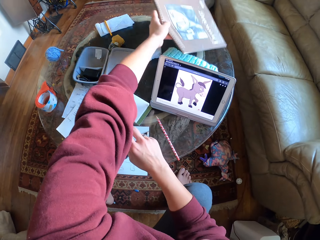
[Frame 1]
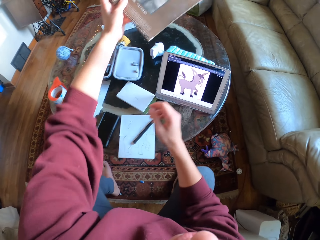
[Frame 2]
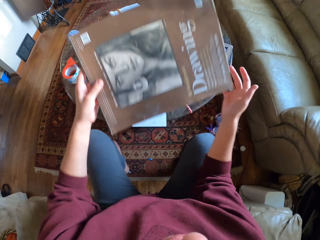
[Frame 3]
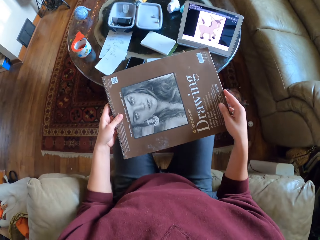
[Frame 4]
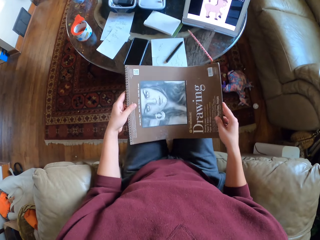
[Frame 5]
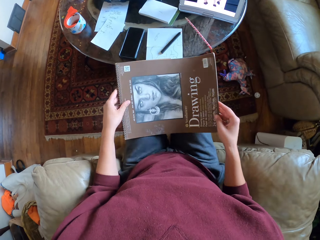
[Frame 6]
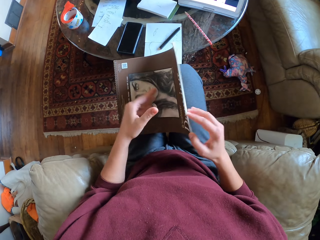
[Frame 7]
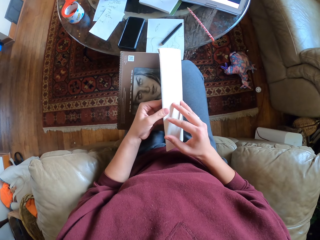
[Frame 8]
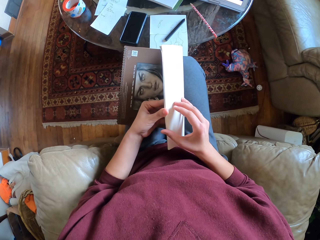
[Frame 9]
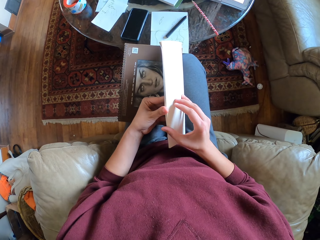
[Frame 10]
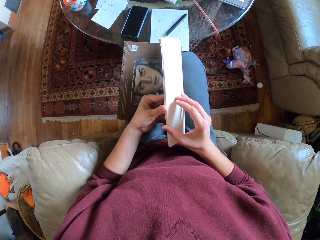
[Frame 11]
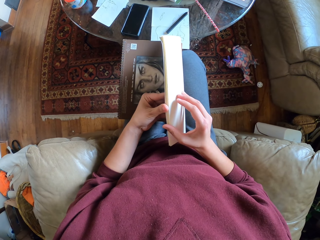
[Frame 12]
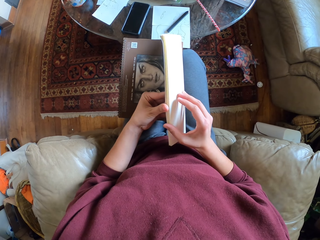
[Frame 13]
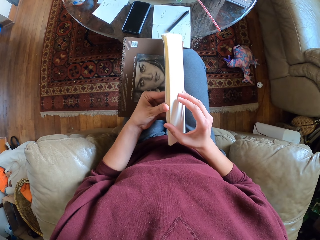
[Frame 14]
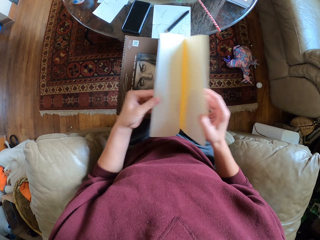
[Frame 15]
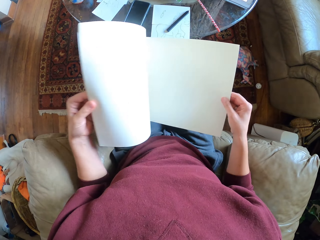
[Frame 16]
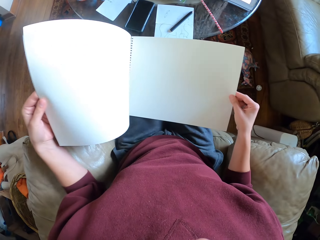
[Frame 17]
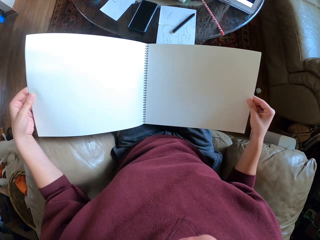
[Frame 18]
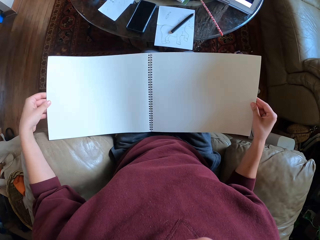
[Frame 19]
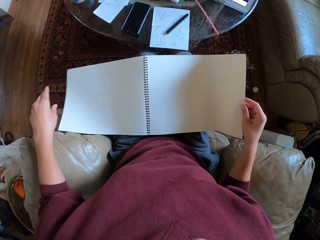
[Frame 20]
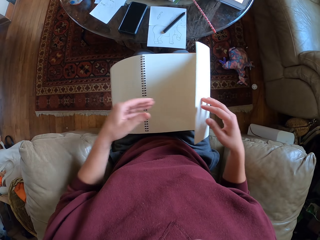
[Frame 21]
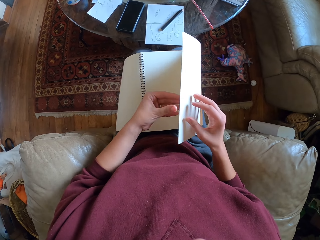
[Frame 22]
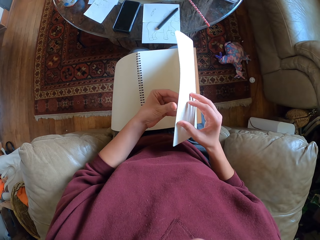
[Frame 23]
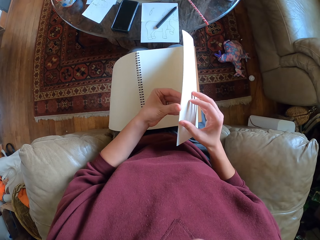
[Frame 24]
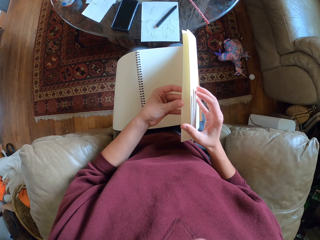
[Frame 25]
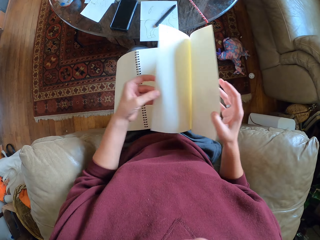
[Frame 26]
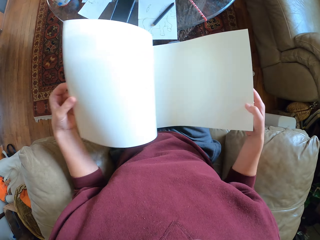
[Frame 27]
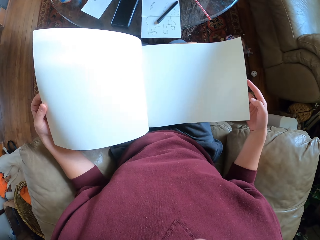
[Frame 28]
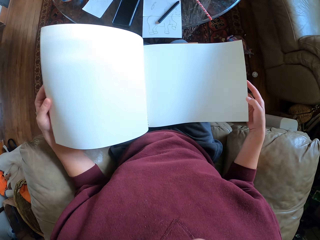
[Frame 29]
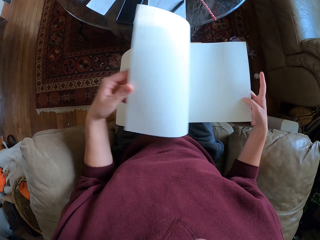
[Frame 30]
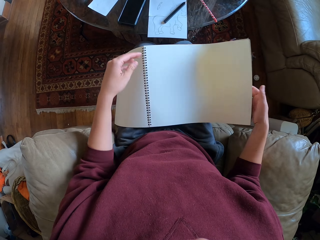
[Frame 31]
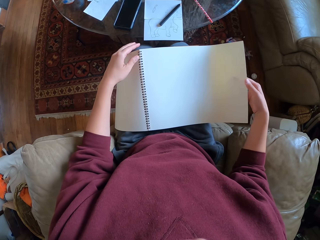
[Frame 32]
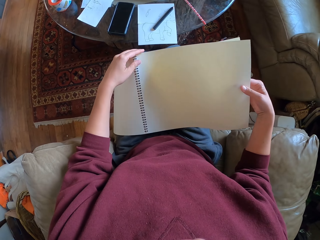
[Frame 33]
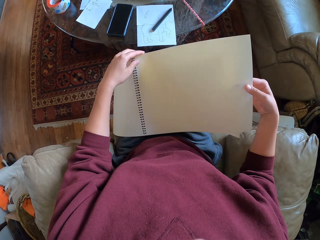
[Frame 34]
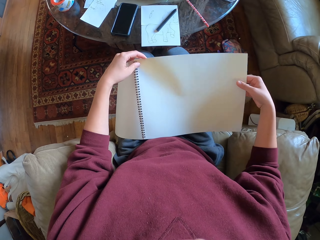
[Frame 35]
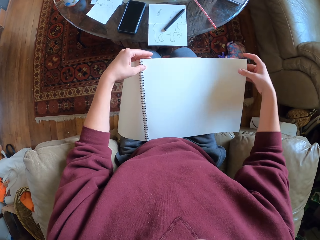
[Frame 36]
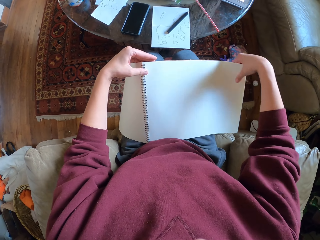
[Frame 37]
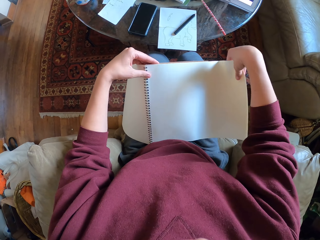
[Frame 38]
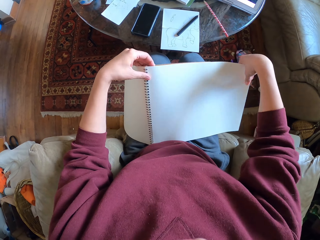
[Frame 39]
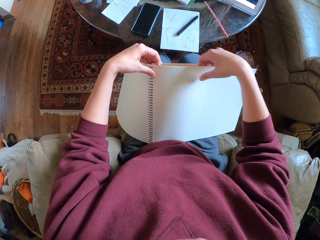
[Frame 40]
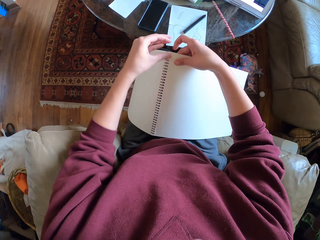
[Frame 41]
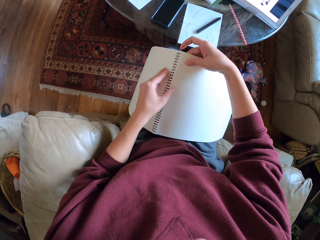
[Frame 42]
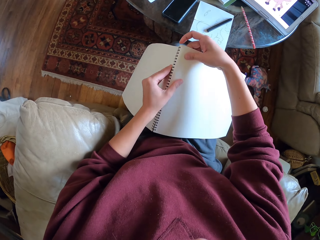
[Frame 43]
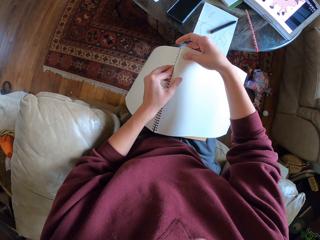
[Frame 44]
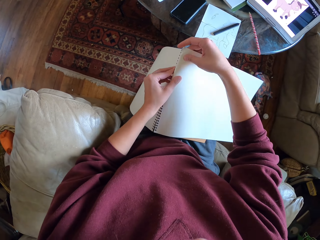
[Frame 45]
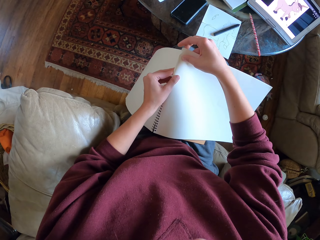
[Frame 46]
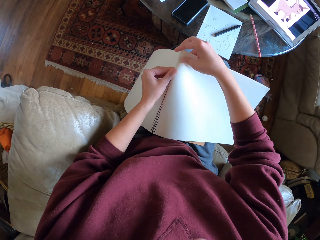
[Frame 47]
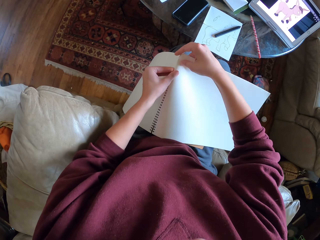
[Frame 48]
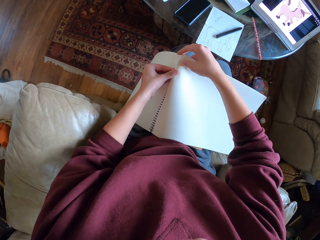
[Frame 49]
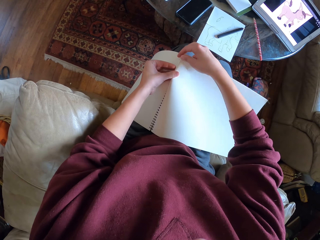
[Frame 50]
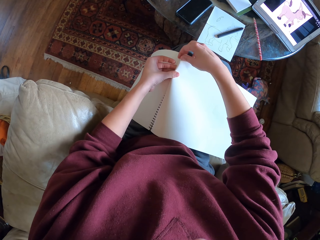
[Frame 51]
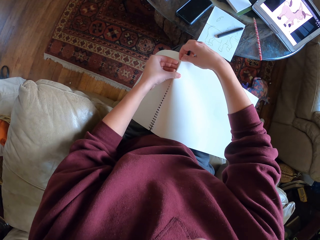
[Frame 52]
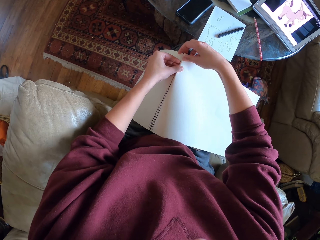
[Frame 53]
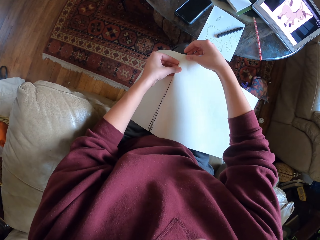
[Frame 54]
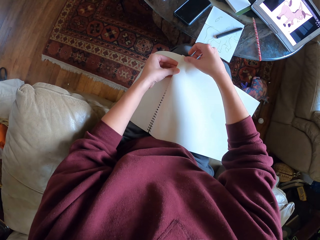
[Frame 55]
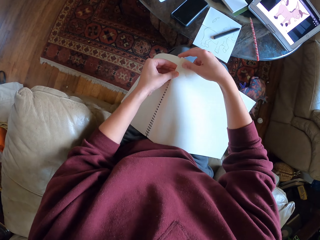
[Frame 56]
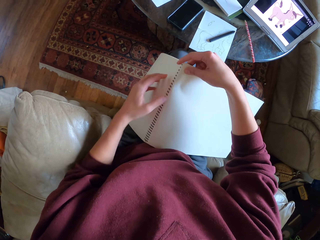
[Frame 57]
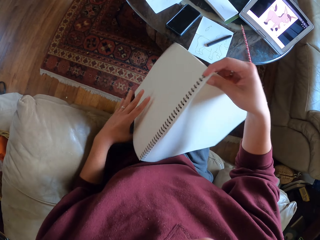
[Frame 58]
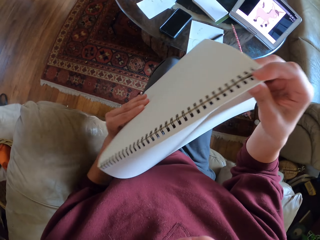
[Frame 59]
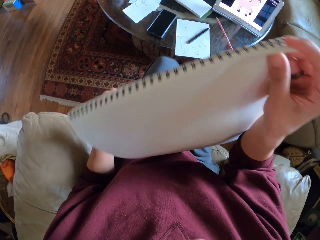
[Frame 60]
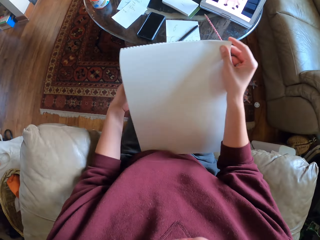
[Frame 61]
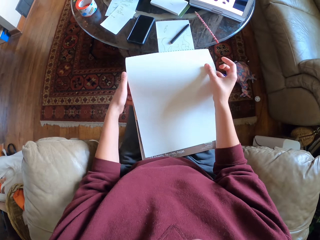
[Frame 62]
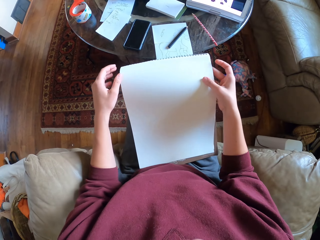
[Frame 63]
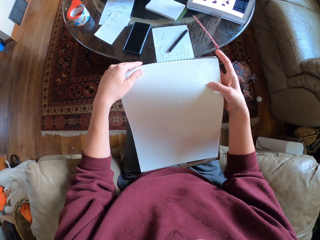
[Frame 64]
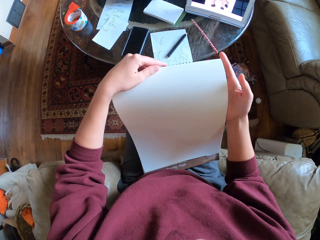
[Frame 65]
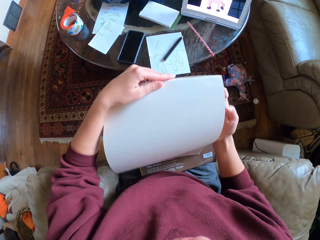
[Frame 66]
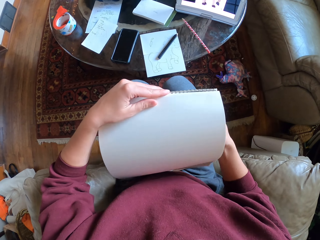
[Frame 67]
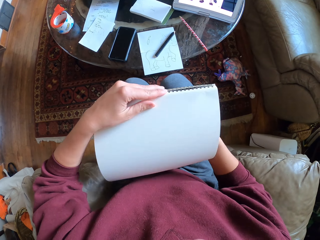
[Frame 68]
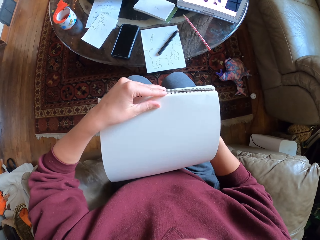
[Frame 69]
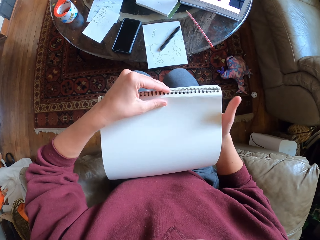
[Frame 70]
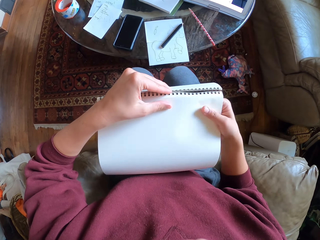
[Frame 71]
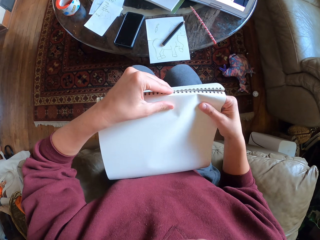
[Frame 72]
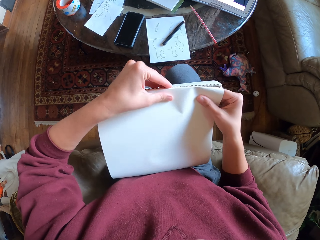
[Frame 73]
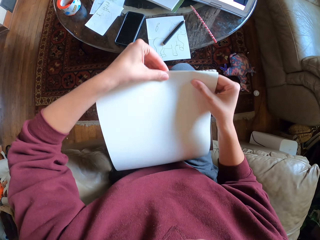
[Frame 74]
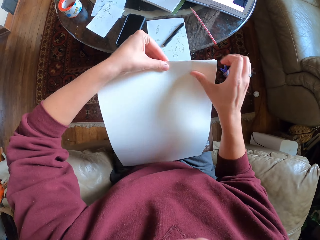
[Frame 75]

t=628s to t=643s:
The camera wearer picks up a drawing book. They open the drawing book. They flip through the book pages. They hold the pages. They fold the pages. They fold the drawing book.

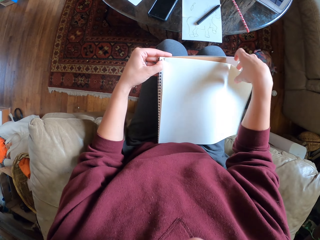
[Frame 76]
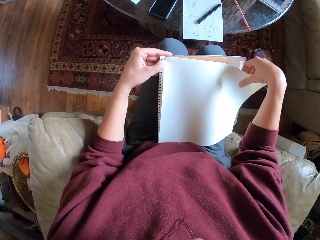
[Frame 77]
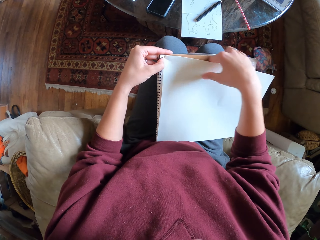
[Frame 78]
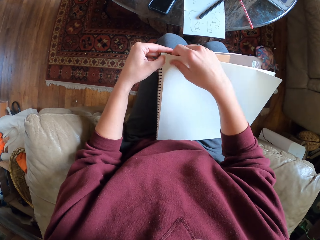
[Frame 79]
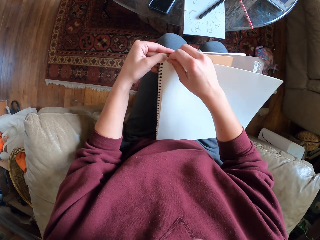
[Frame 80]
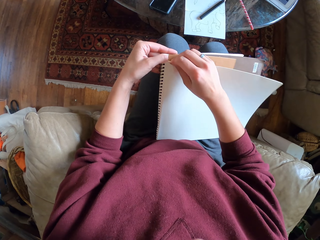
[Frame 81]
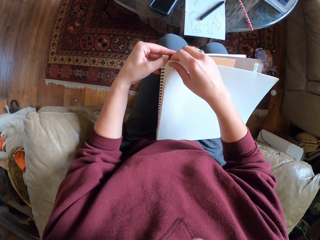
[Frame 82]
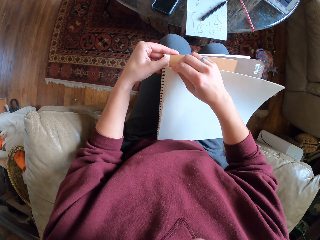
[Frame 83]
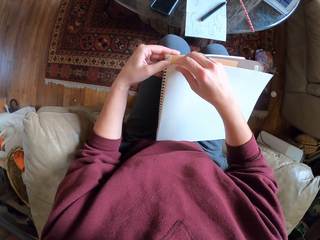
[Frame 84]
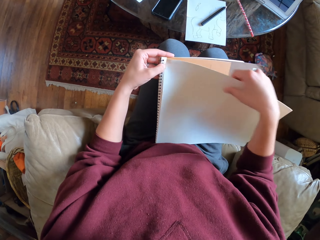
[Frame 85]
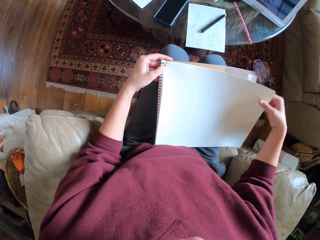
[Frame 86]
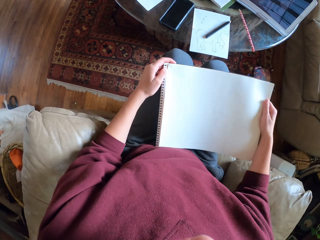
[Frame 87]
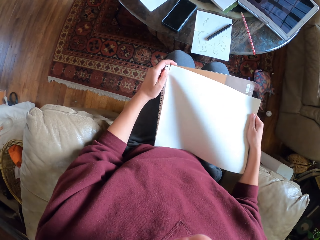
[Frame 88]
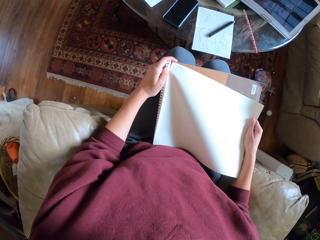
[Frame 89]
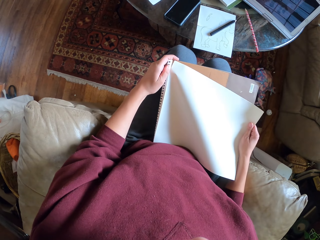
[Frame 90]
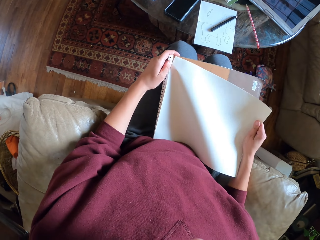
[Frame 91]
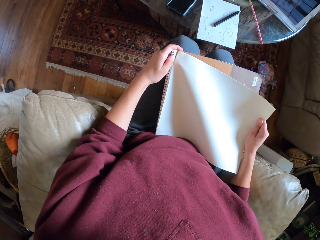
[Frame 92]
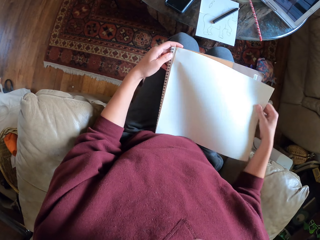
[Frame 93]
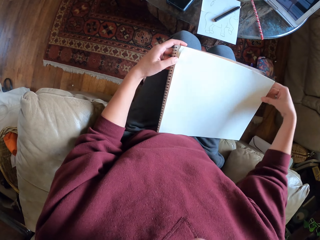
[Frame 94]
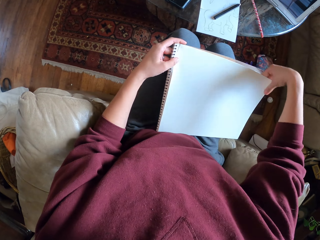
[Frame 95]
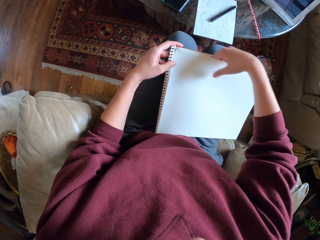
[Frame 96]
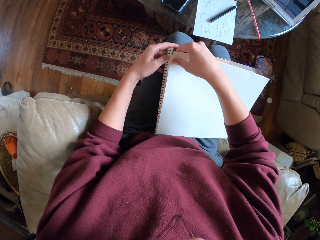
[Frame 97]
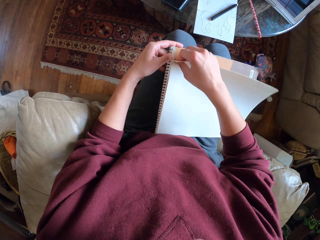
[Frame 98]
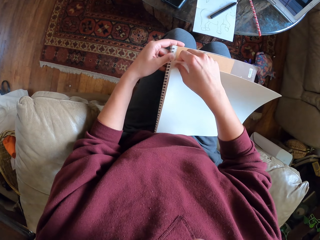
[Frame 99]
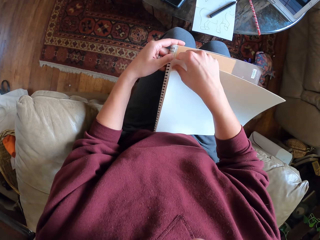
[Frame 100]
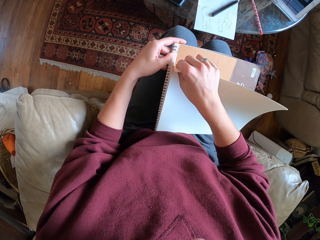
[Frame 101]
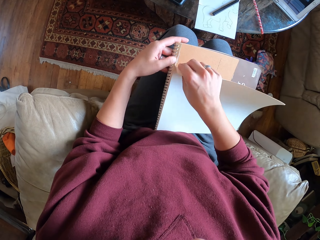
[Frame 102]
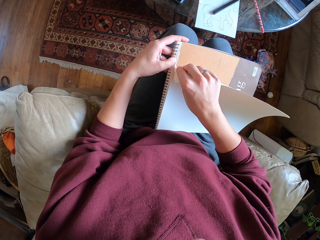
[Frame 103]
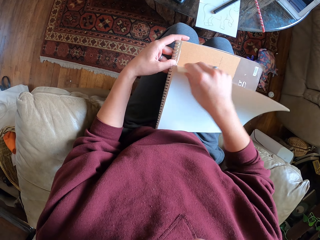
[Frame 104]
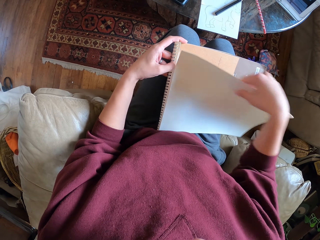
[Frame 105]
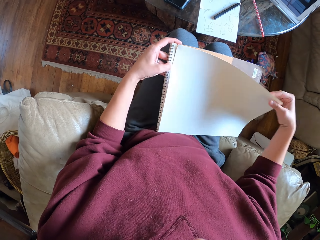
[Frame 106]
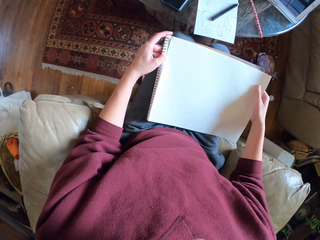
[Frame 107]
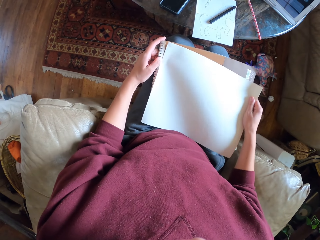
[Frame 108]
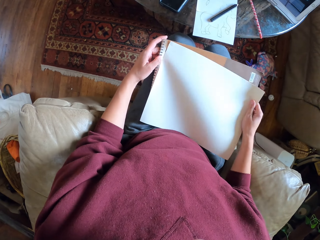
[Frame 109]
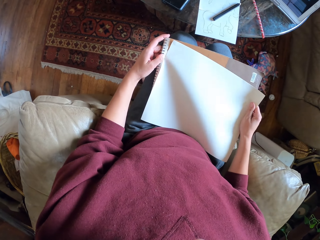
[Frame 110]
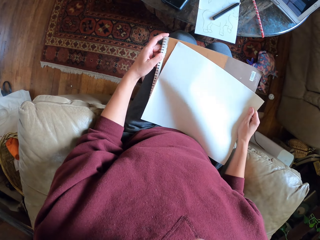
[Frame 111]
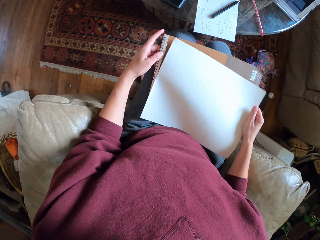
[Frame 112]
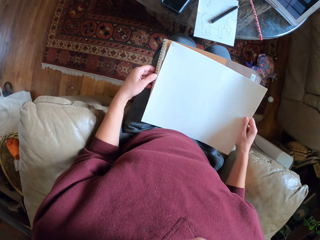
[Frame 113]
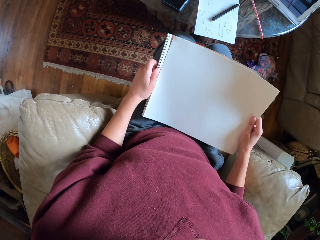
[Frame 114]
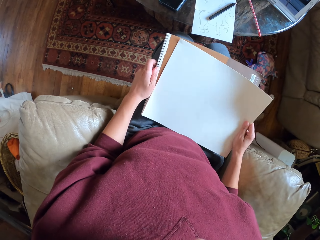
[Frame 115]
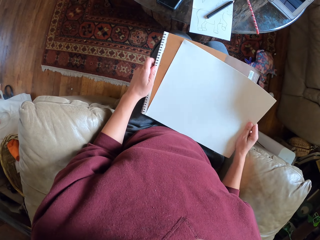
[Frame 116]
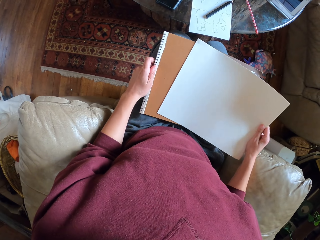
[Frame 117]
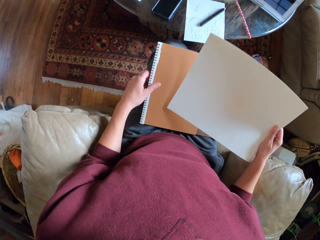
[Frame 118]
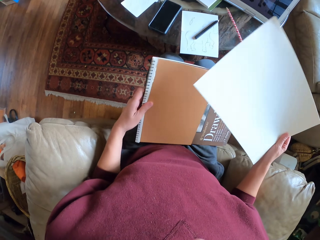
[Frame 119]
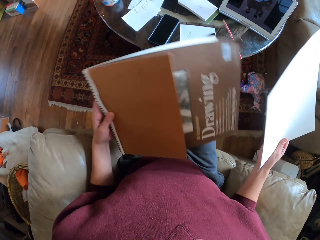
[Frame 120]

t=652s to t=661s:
The camera wearer tears a piece of paper. They cut the papers from the book.
